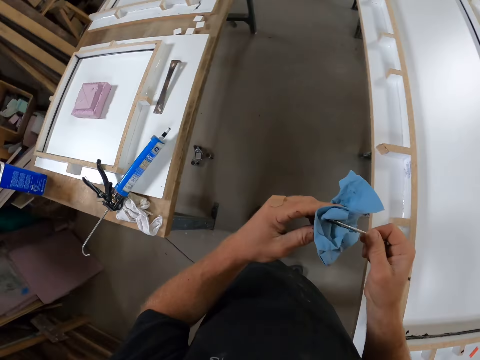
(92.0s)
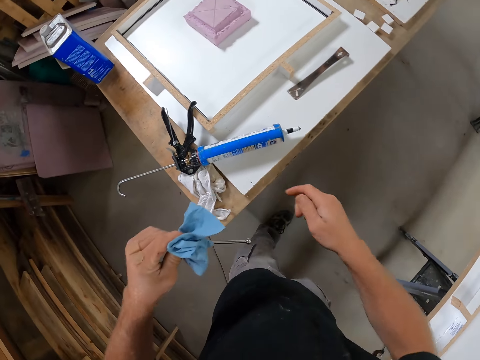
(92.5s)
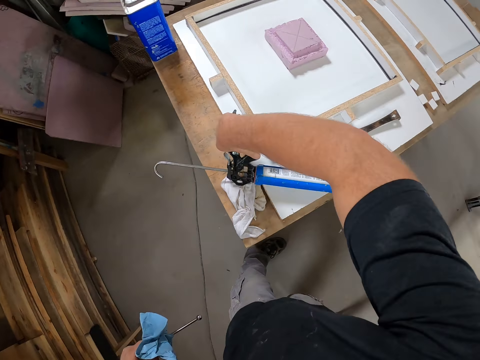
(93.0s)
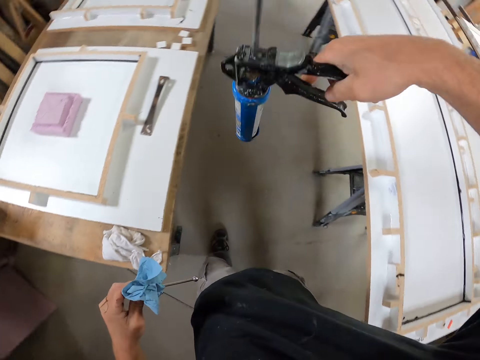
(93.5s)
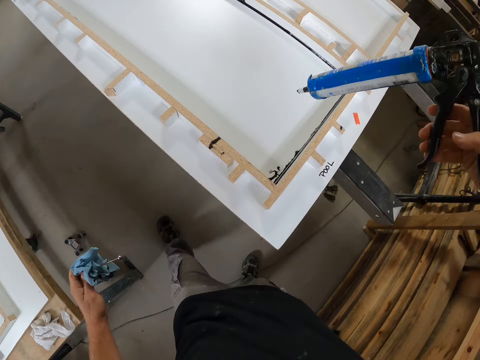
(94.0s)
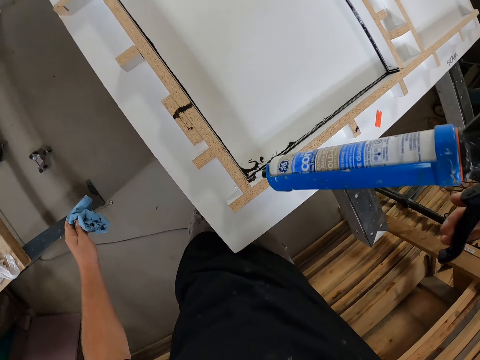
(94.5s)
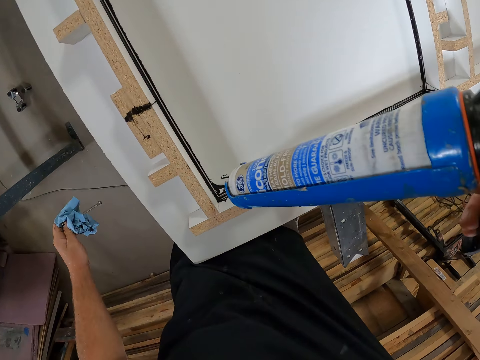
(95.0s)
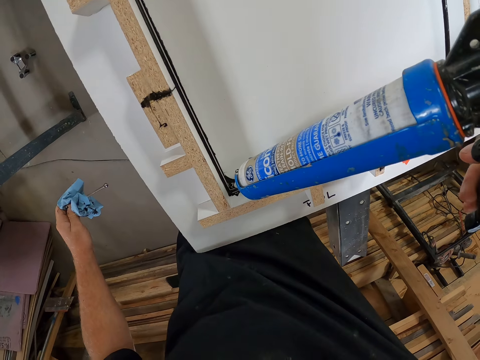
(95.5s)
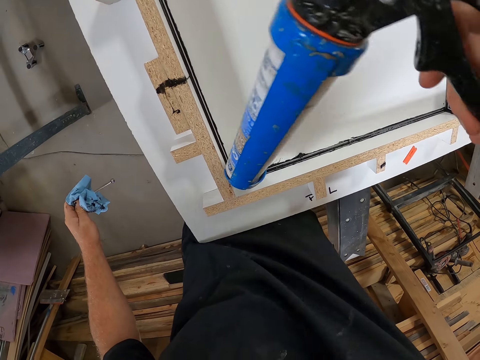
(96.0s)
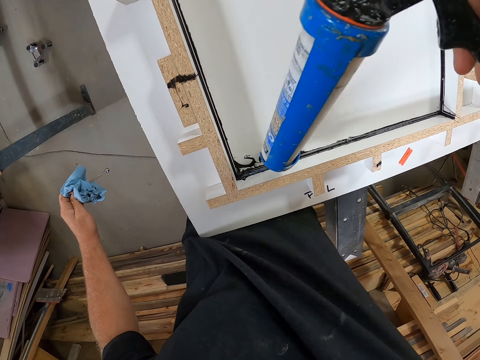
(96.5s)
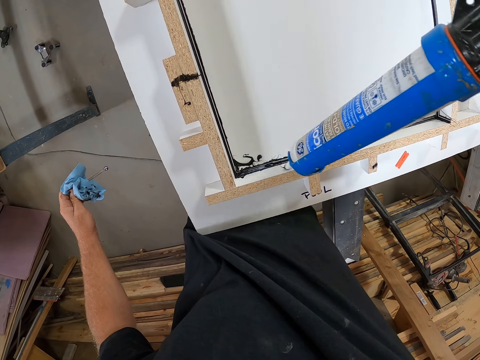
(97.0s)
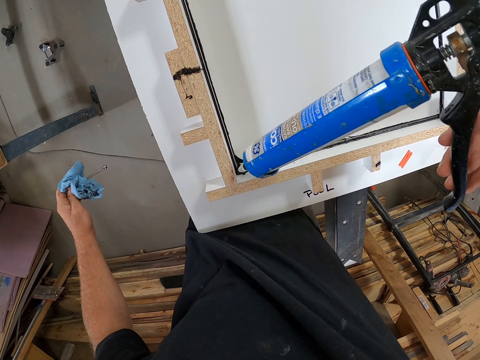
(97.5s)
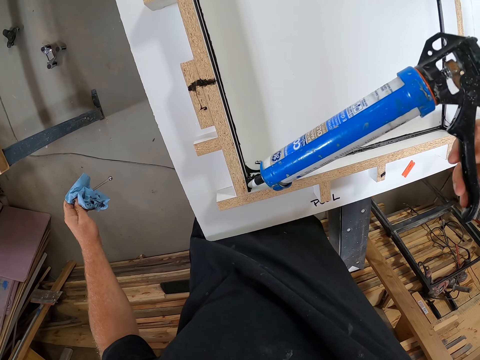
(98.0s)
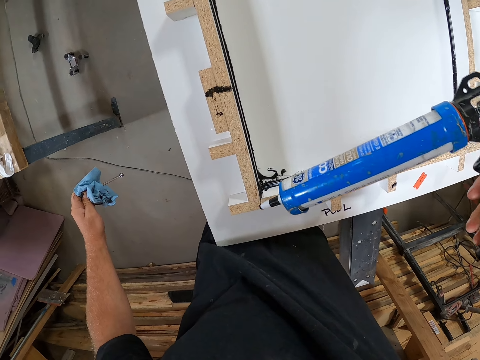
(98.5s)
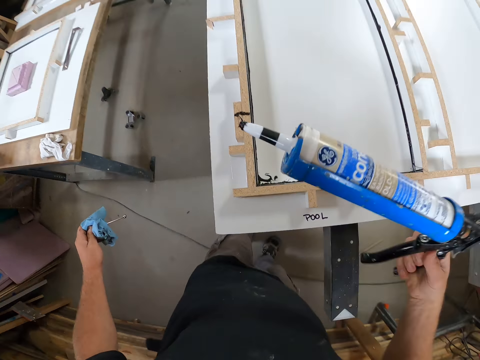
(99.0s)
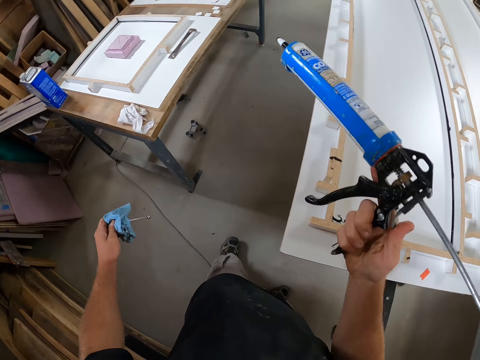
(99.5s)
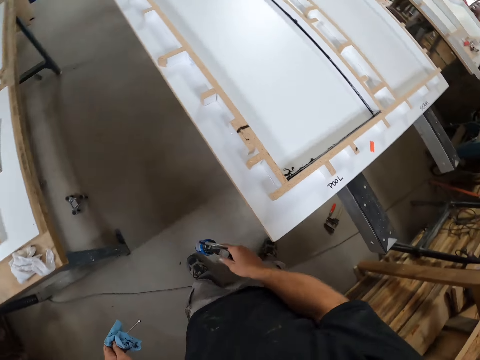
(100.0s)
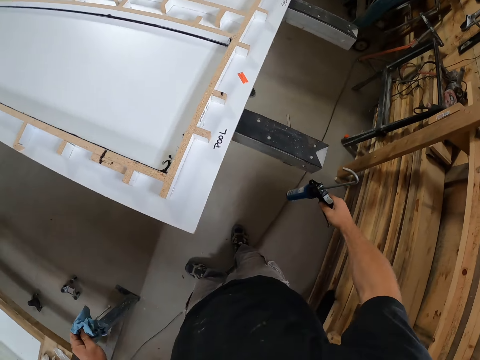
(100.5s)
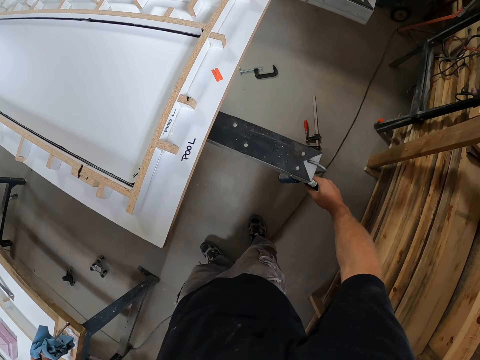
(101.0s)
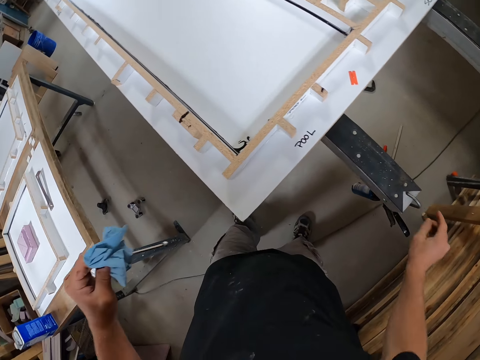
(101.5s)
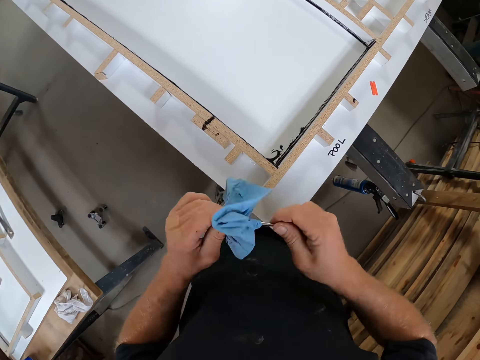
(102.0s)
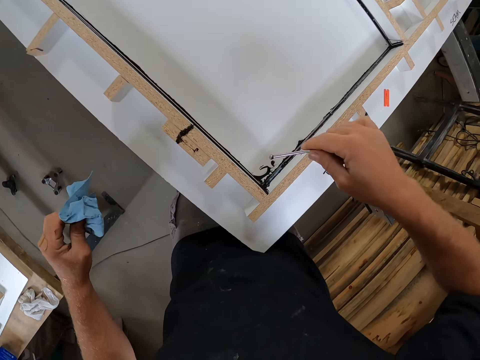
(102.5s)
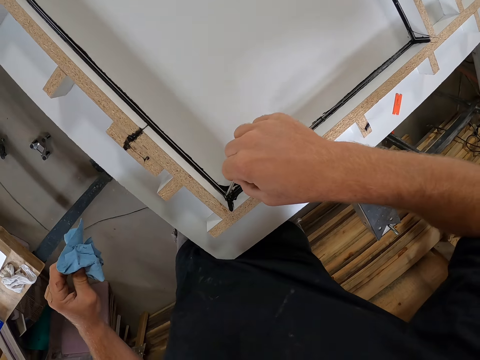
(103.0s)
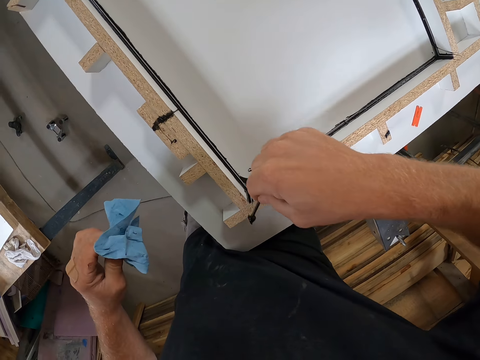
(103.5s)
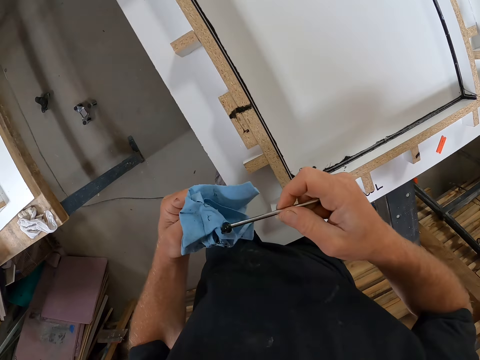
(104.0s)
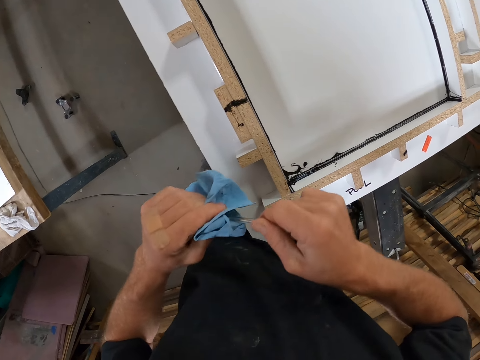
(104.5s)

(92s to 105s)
The camera wearer moves his hand towards the tissue paper or paper towel. He cleans the iron on the paper towel. He passes the iron to his left hand. He moves his hand forwards. He holds the gun with the hand. He picks up the sealant gun on the table with his hand. He moves his hand towards the wooden structure. He marks the edges of the wood with the sealant. He lifts up the gun. He lowers his hand. He moves his hand forwards. He hangs the gun on the table's hooks. He moves his hand towards him. He holds the pin or iron with his hand. He cleans the iron on the paper towel. He moves his hand forwards. He packs the excess sealant with the iron from the table. He moves the pin towards the tissue. He cleans the iron on the paper towel.

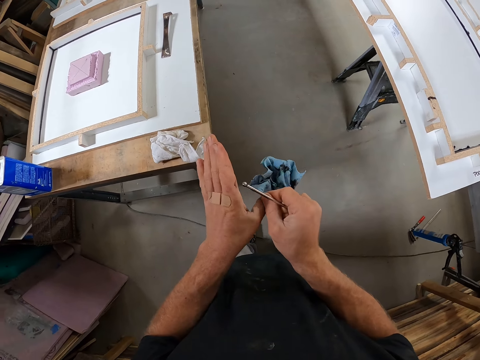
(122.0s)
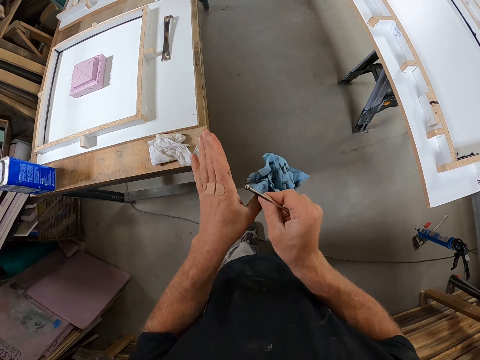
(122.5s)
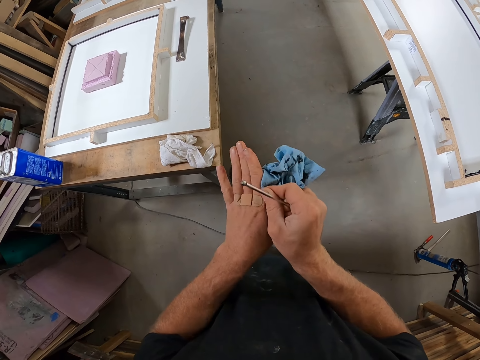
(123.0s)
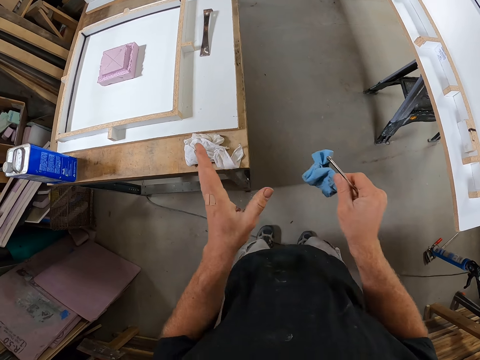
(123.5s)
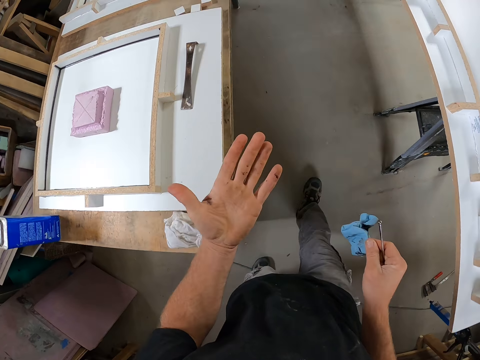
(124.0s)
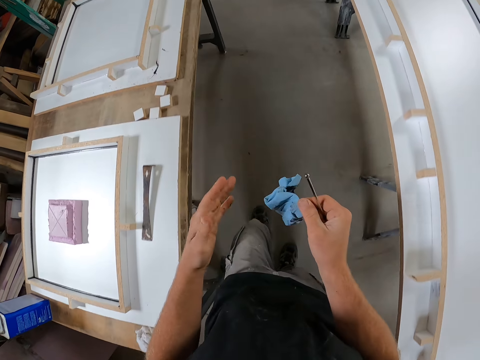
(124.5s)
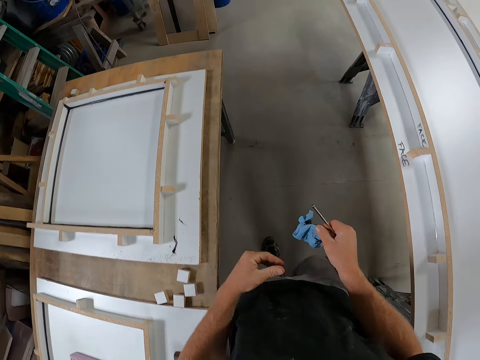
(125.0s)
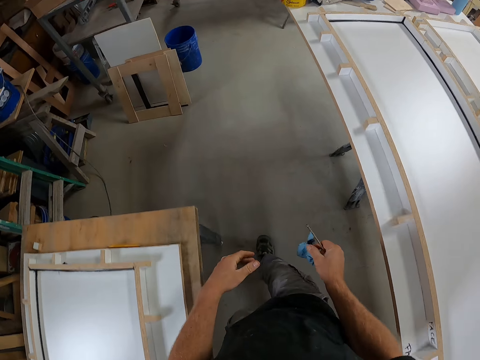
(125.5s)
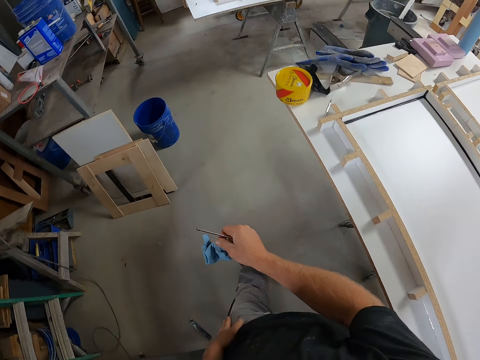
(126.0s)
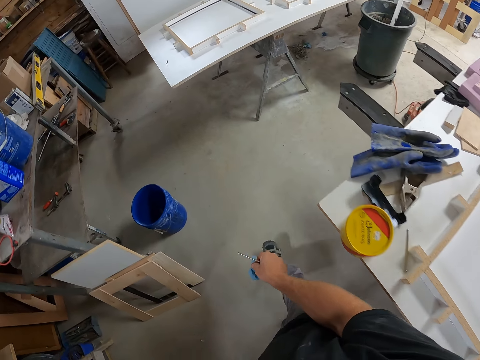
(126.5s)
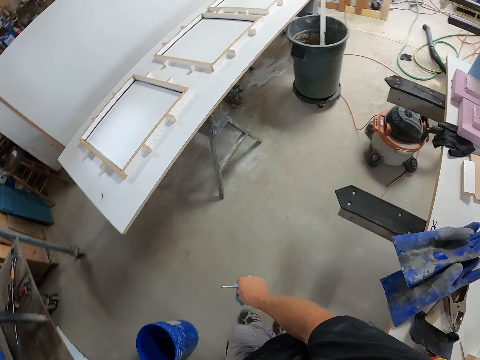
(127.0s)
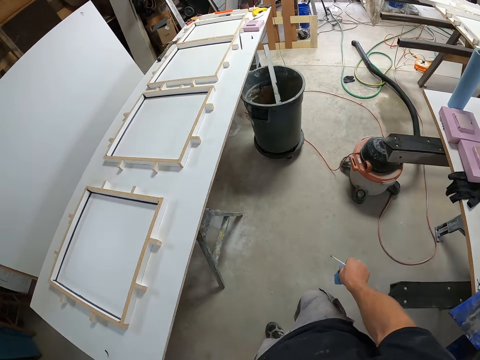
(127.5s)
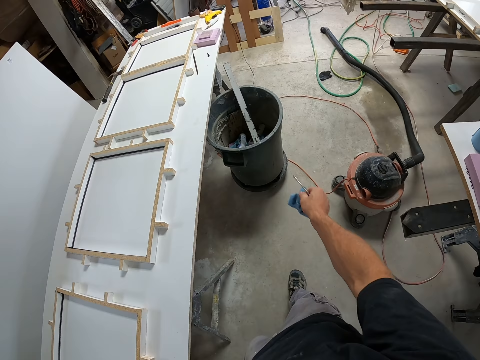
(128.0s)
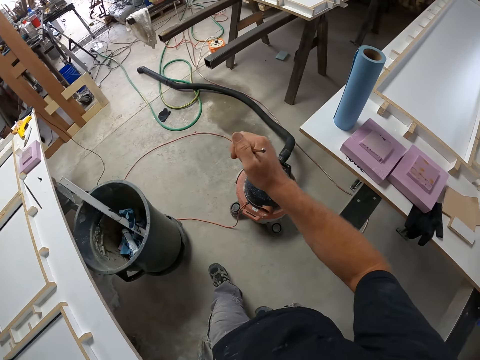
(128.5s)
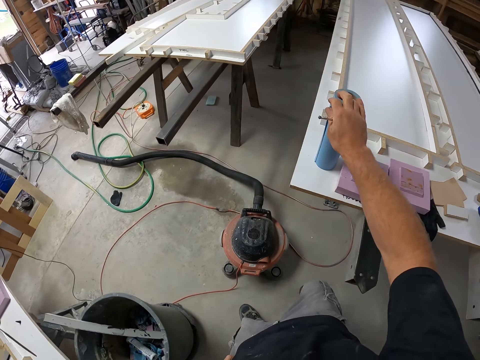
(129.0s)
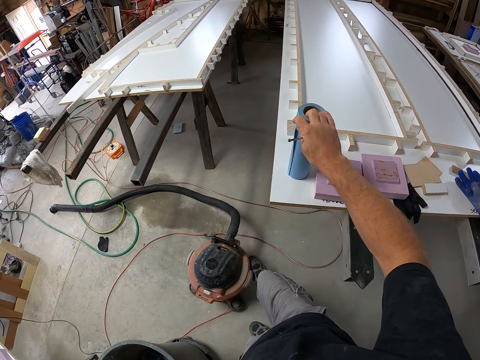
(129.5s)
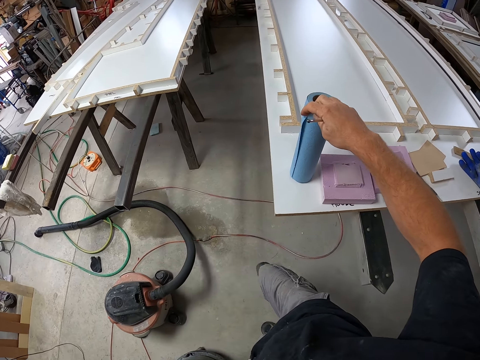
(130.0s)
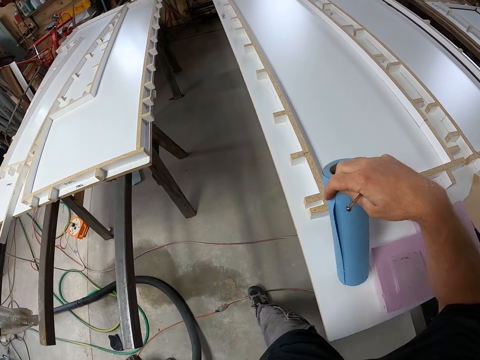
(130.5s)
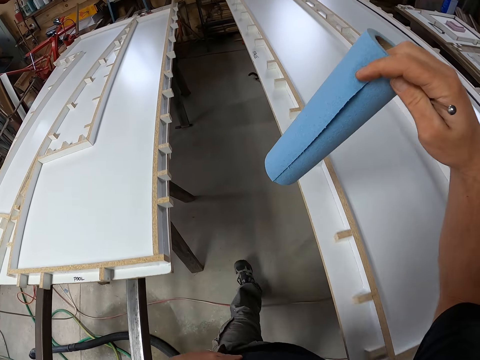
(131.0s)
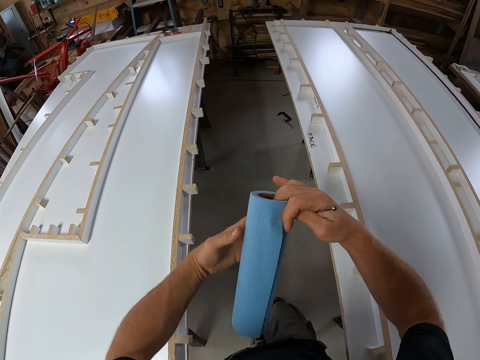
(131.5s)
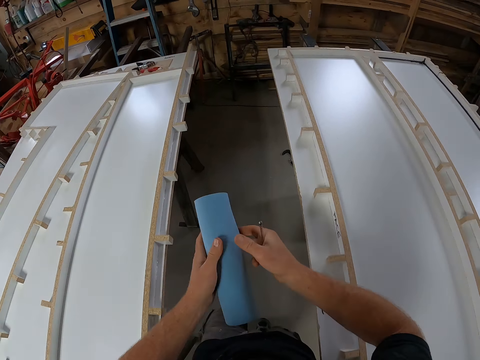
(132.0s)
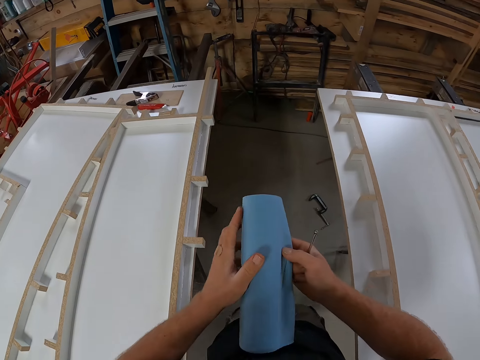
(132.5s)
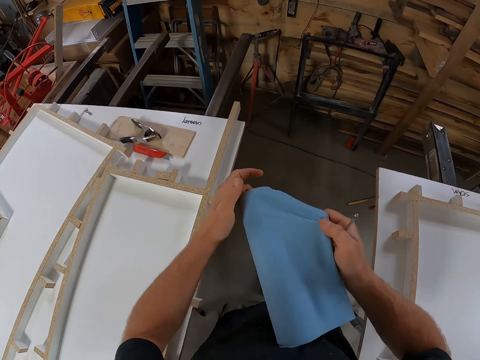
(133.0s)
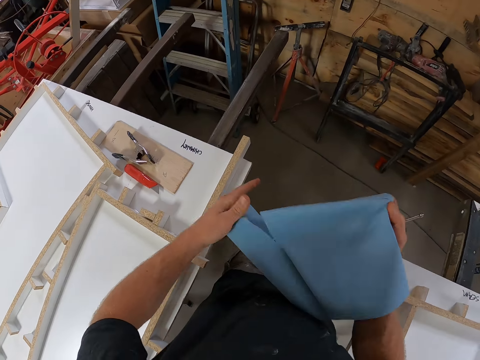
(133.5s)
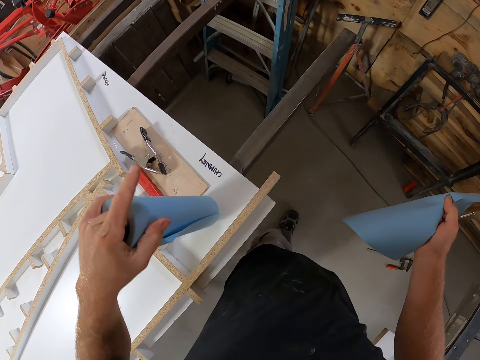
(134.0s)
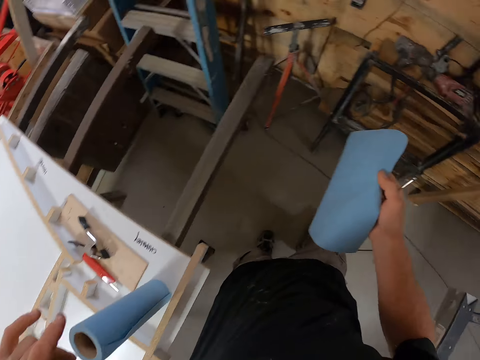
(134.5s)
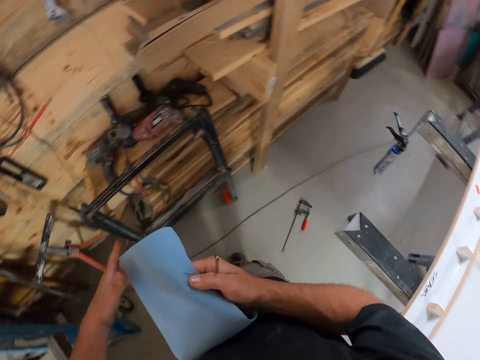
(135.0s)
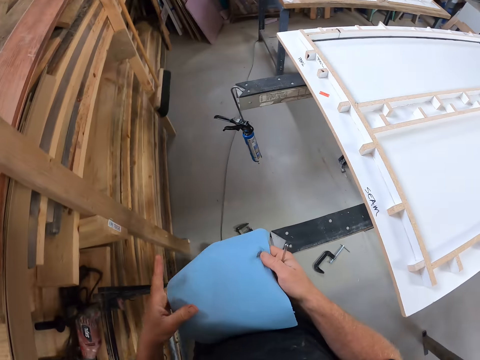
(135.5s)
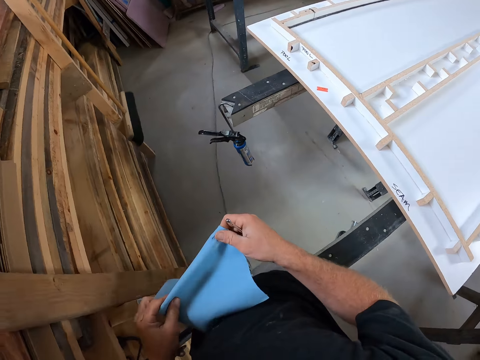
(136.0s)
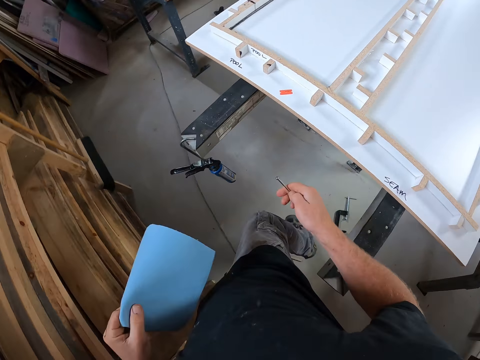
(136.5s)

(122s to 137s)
The camera wearer stares at his phone. He walks forwards. He moves his hand forwards. He drops the paper towel in a waste bin. He moves his hand forwards. He holds the tissue roll with his hand. He moves his foot forwards. He picks up the paper towel from the table. He pushes the vacuum forwards. He walks forwards. He moves his other hand towards the tissue roll. He pulls on the tissue with his hand. He passes the paper towel from right hand to left hand. He tears part of the paper towel. He places the tissue roll on the wooden table. He drops the paper towel on another table. He moves his hand forwards. He holds the tissue paper with both his hands. He folds the tissue with his hands.
